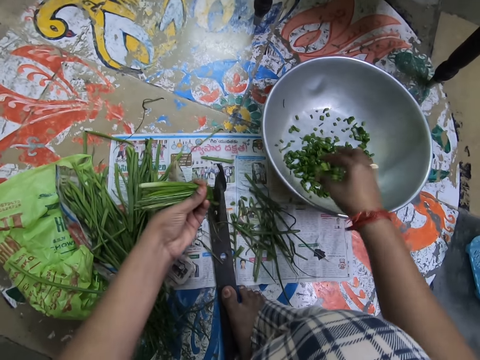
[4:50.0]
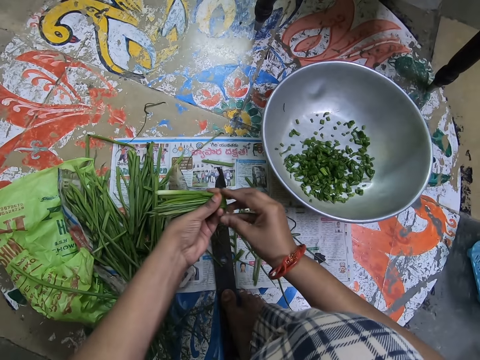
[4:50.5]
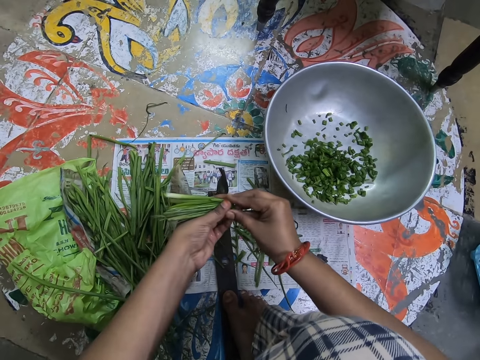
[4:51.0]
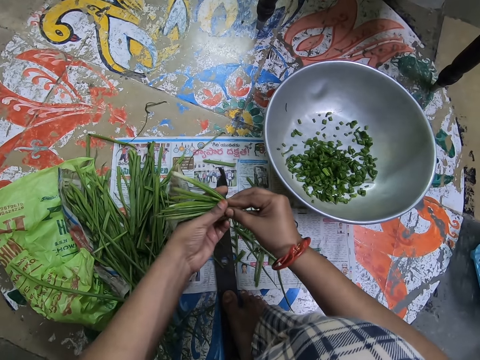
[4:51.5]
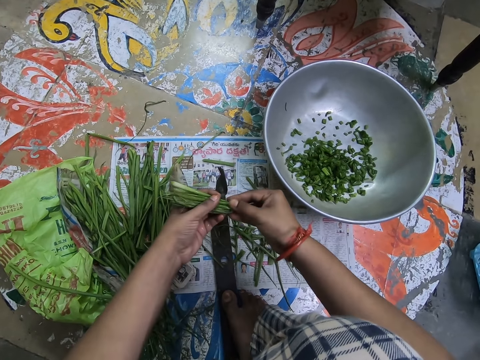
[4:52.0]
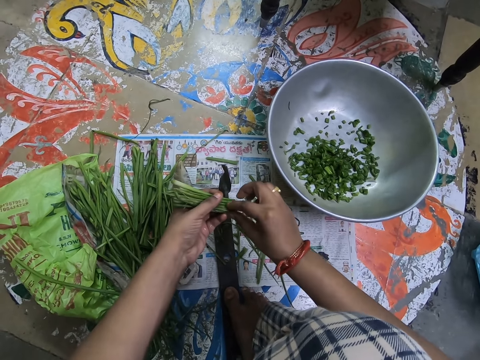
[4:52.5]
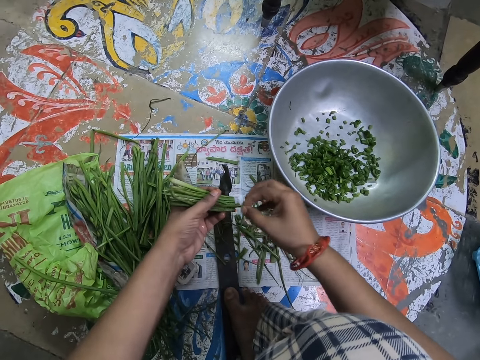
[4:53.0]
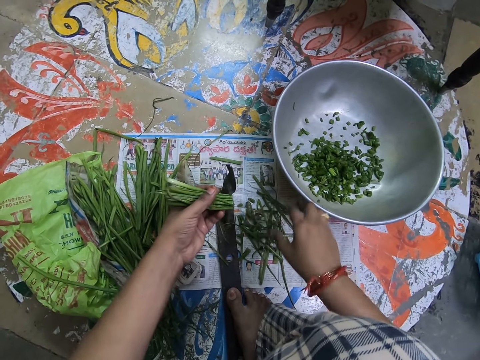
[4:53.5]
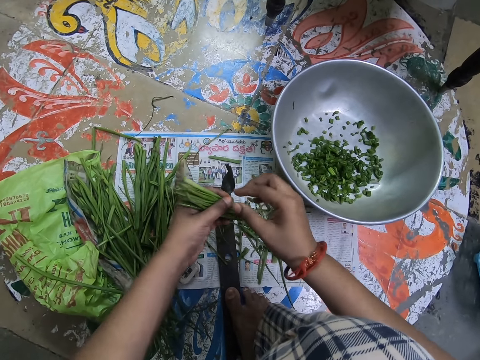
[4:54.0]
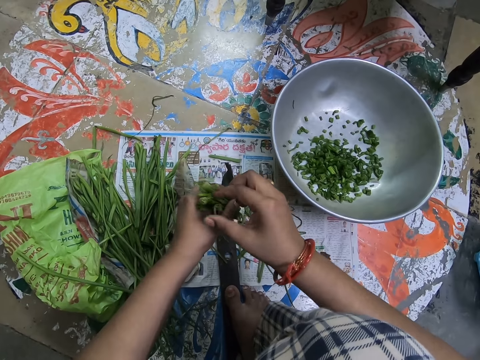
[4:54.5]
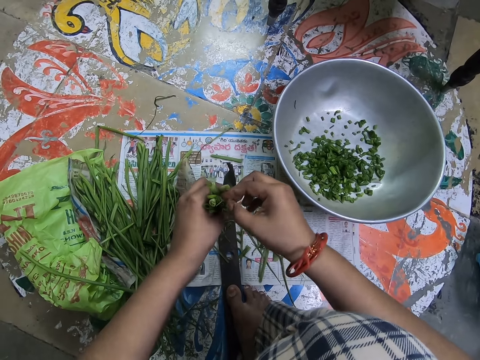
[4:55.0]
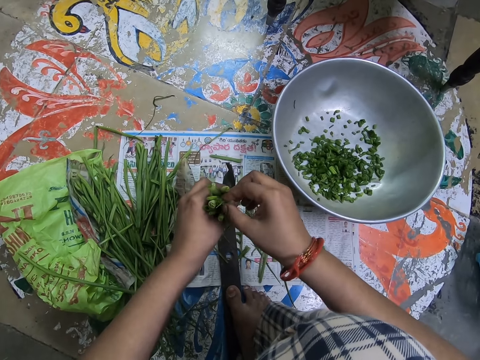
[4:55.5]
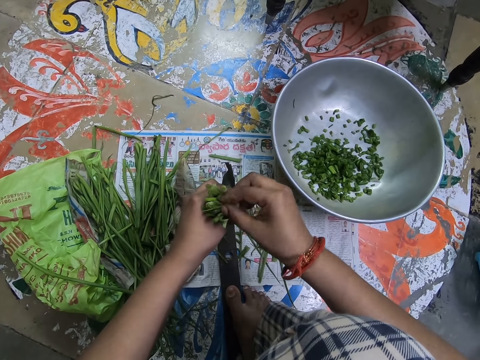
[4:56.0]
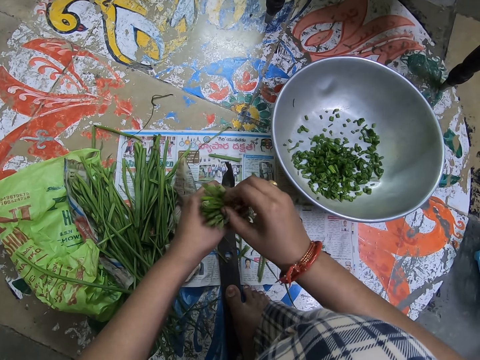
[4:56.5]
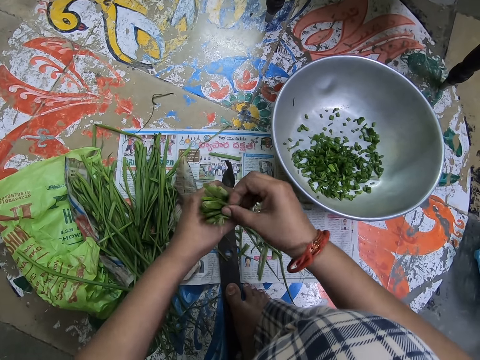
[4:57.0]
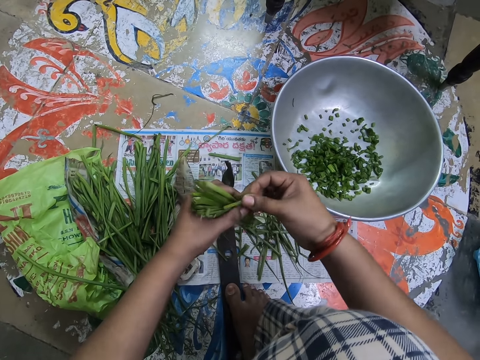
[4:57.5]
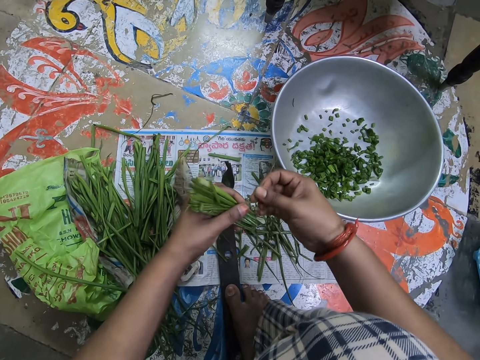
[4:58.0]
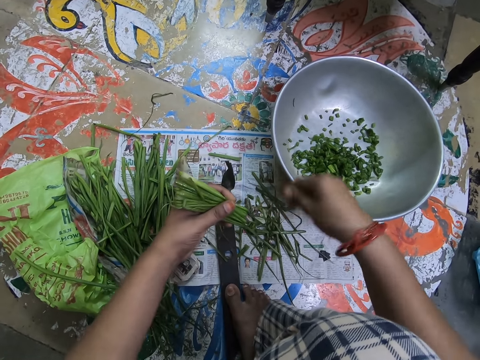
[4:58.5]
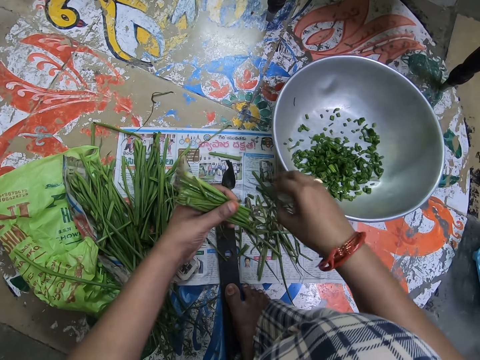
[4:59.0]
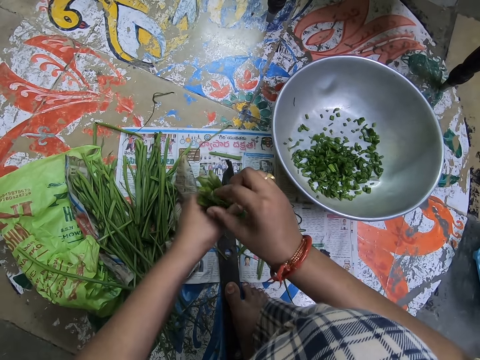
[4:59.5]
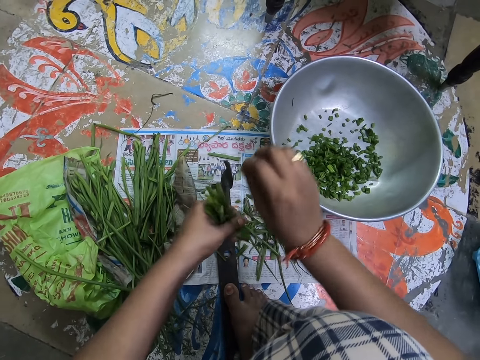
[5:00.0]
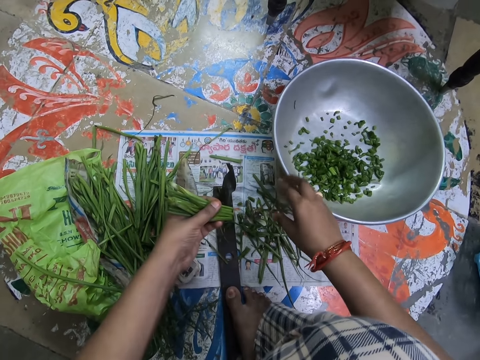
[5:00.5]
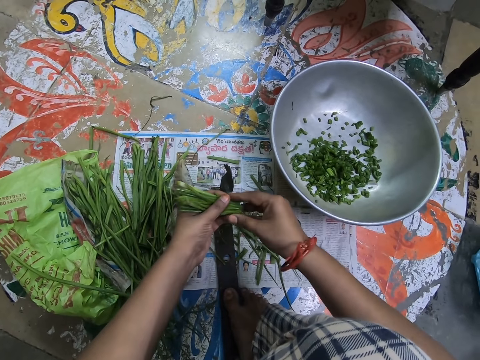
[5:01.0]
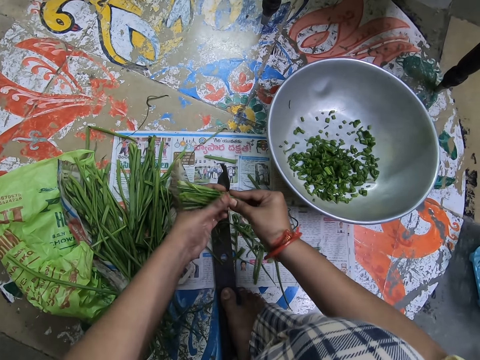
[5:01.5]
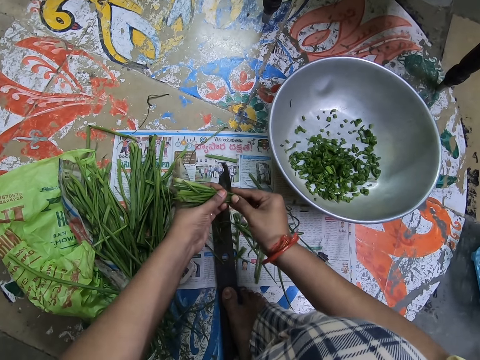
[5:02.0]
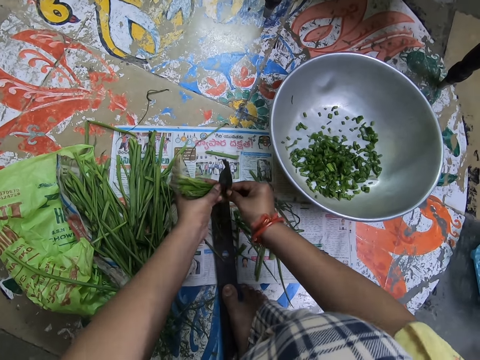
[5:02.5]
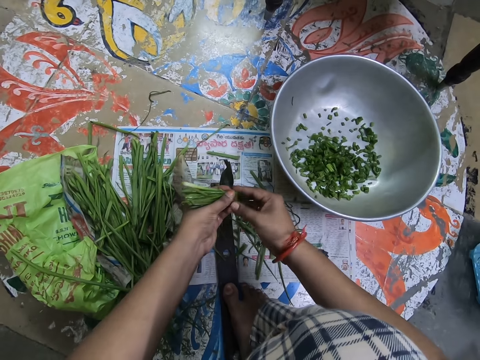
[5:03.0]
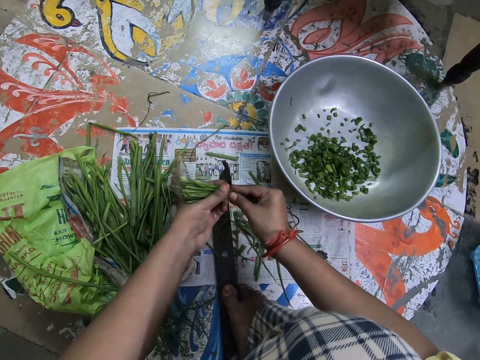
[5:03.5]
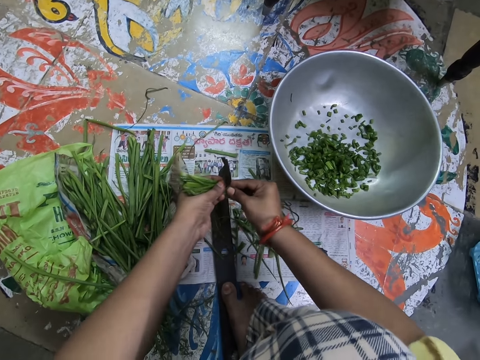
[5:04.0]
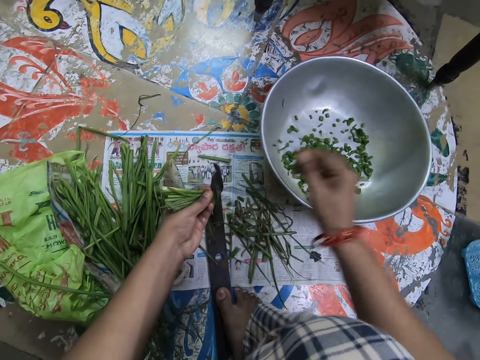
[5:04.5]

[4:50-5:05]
The camera wearer pours the spring onions into the bowl. They hold something with both hands. They pick something. They arrange the spring onions. They drop something. They pick something. They drop something. They pick something. They drop something. They hold something with both hands and cut the spring onions.

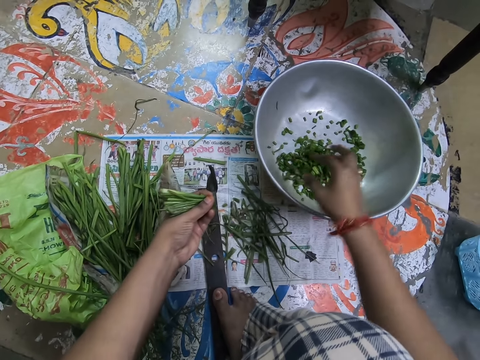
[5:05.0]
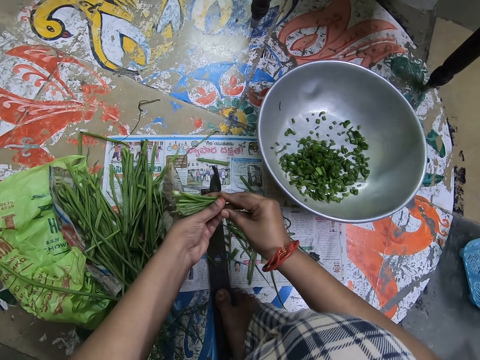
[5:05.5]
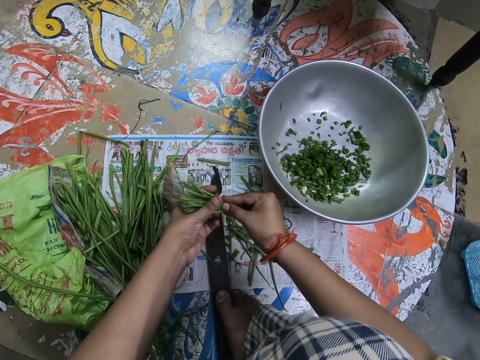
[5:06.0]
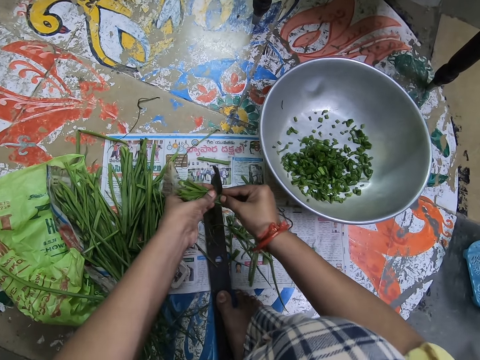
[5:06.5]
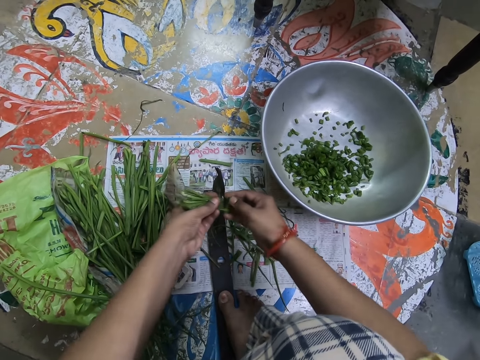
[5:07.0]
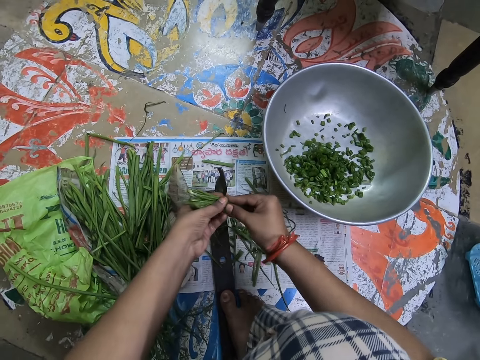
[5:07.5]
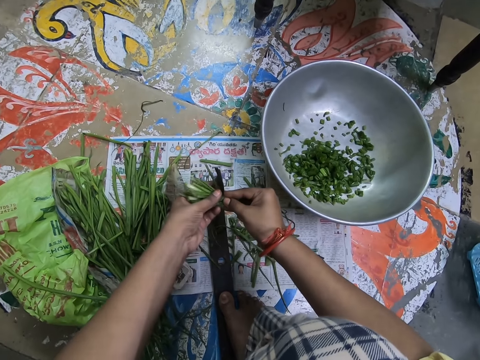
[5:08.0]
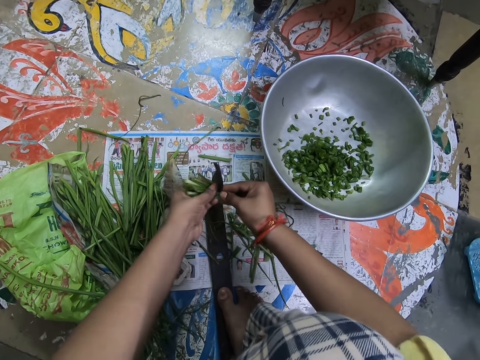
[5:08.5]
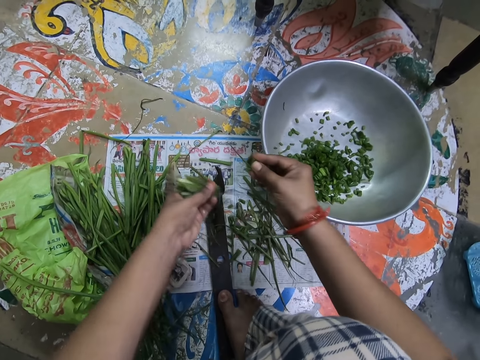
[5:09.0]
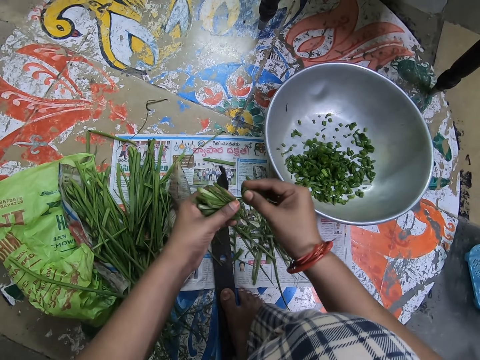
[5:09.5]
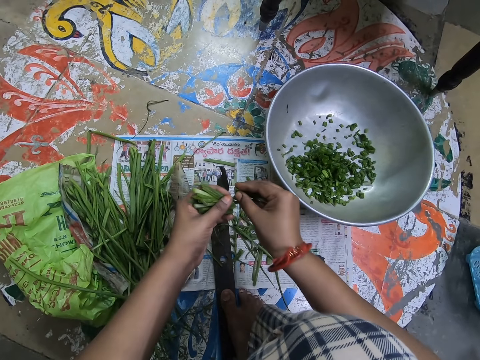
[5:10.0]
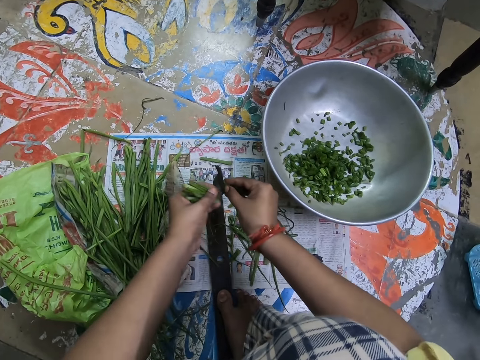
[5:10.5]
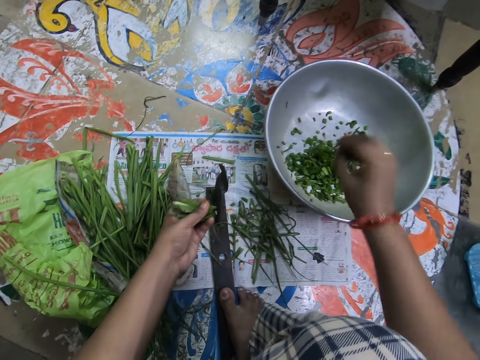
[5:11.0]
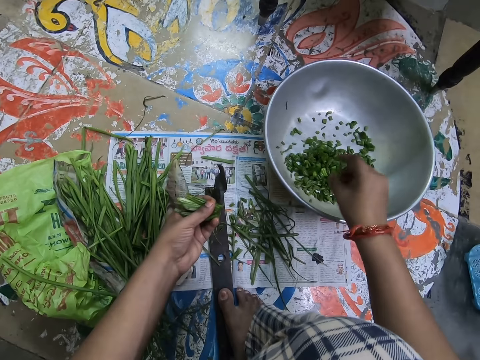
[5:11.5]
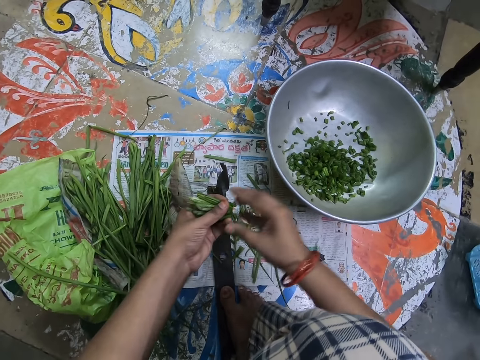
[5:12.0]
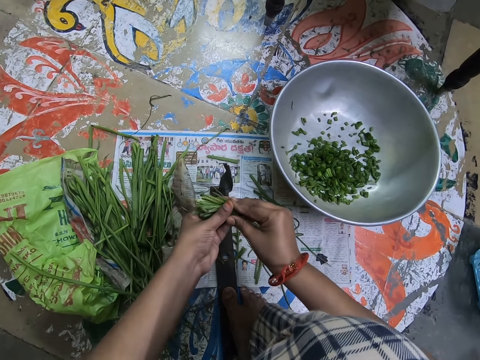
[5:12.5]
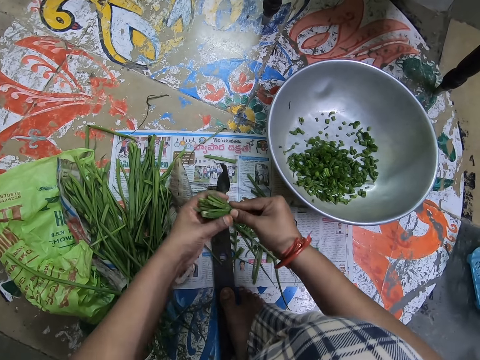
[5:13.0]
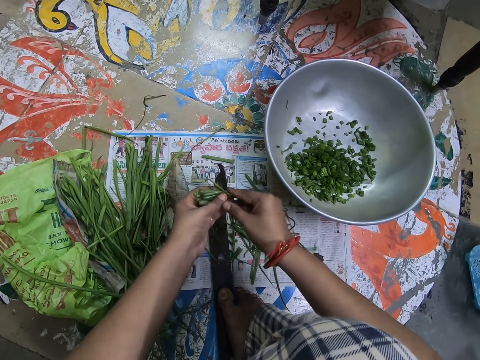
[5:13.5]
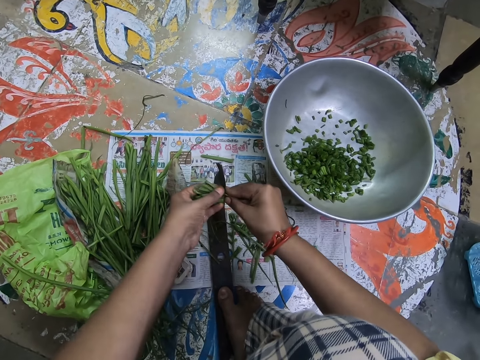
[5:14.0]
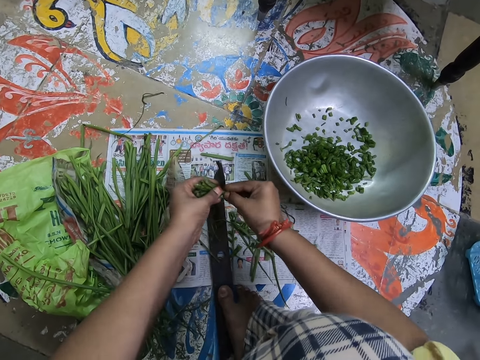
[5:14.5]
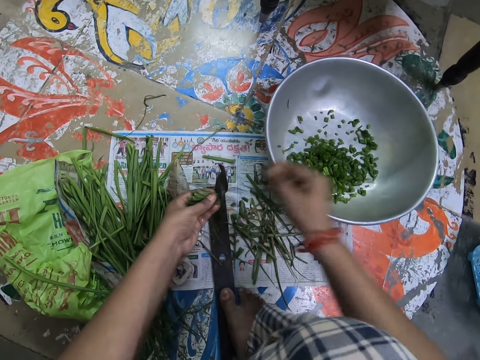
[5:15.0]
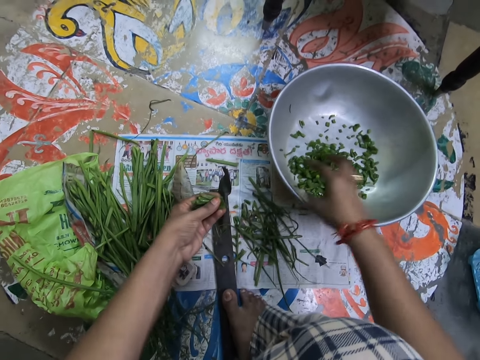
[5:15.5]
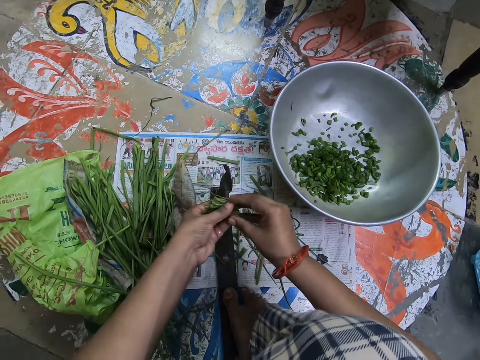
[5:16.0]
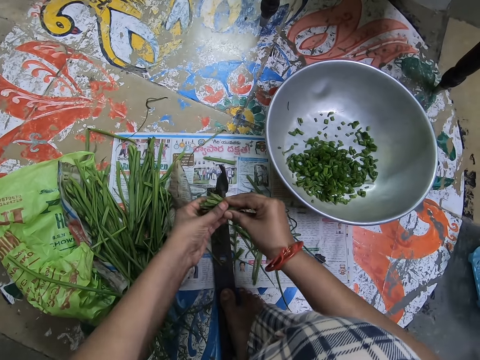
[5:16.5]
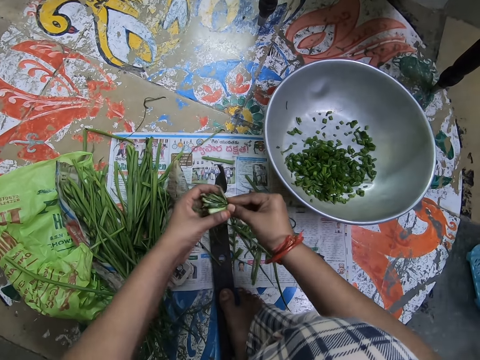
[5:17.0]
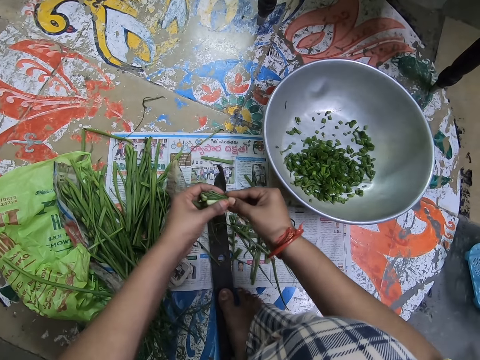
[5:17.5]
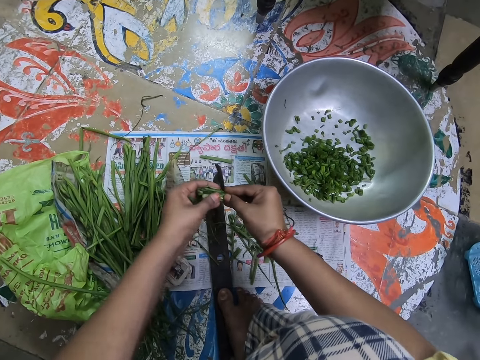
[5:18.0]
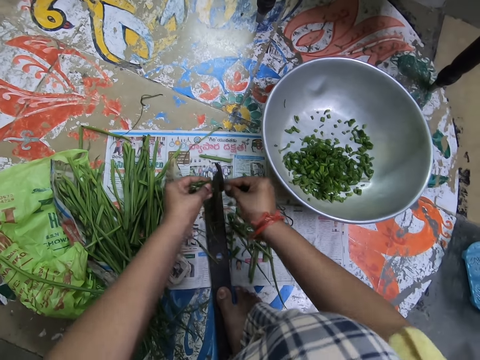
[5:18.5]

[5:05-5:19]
The camera wearer pours the spring onions into the bowl. They hold something with both hands and cut the spring onions. They pour the spring onions into the bowl. They hold something with both hands and cut the spring onions. They pour the spring onions into the bowl. They hold something with both hands and cut the spring onions.
